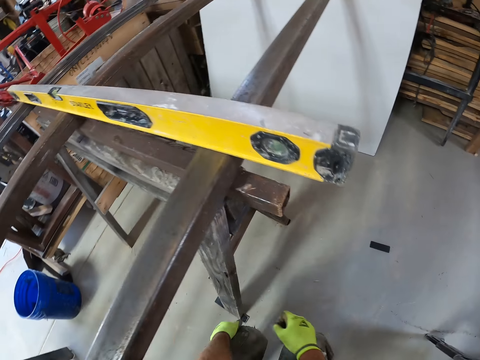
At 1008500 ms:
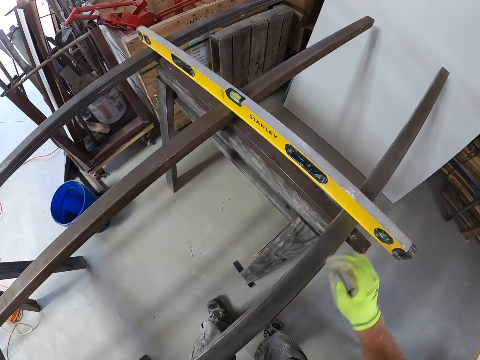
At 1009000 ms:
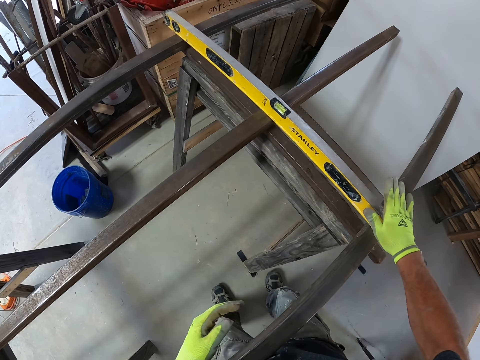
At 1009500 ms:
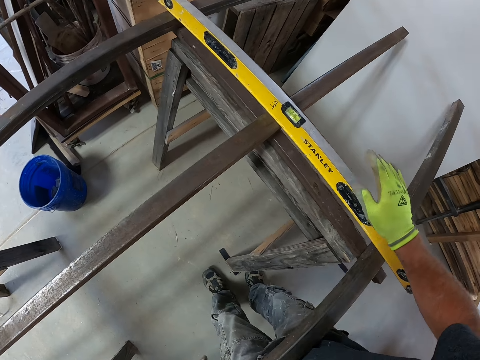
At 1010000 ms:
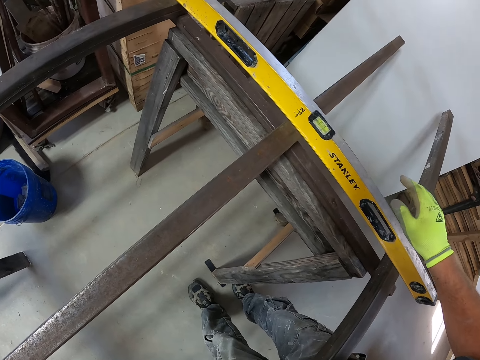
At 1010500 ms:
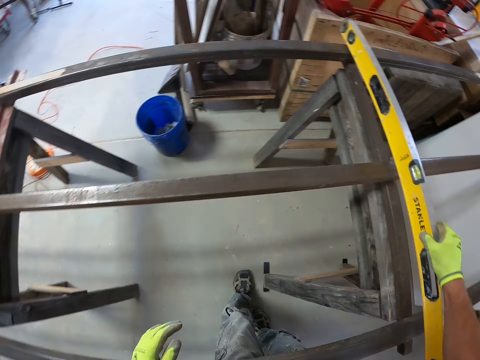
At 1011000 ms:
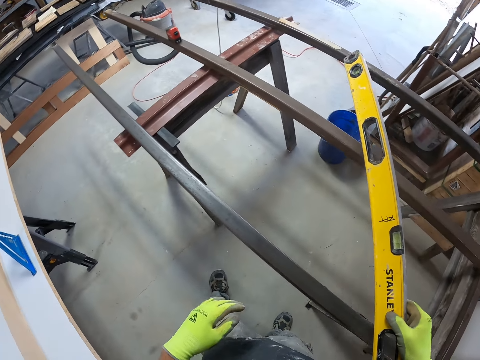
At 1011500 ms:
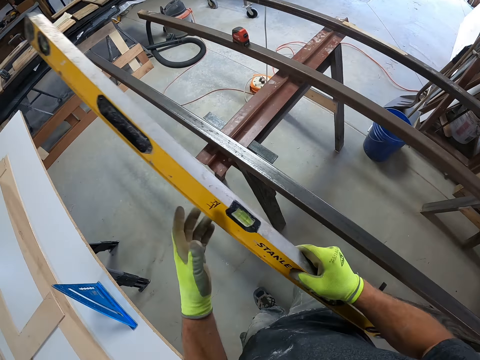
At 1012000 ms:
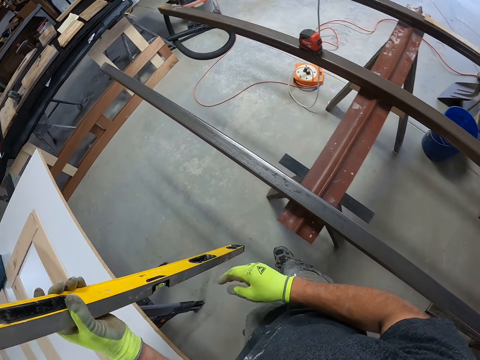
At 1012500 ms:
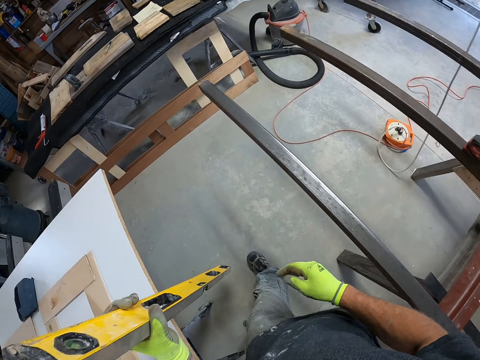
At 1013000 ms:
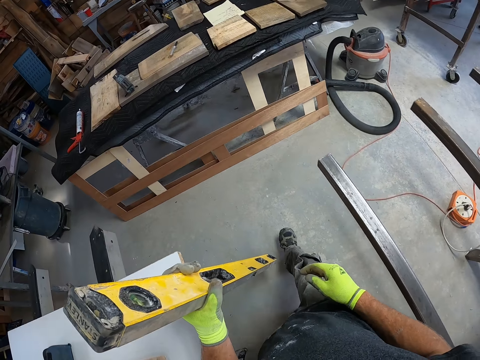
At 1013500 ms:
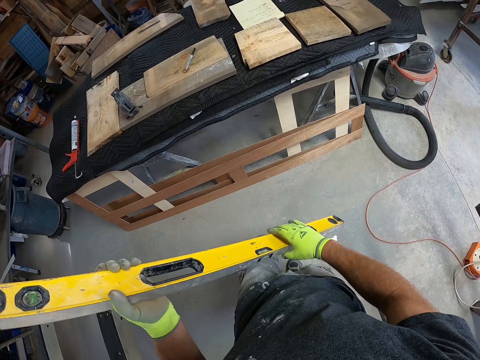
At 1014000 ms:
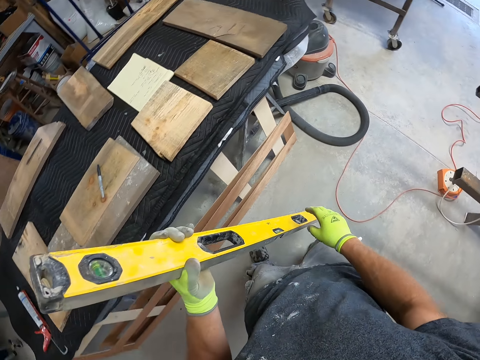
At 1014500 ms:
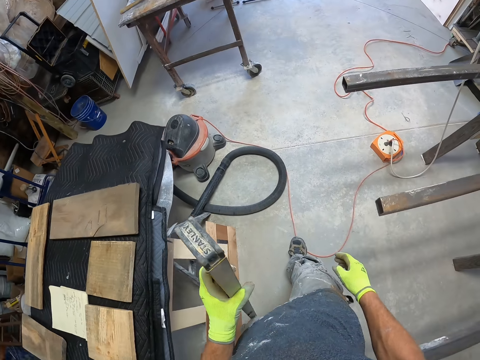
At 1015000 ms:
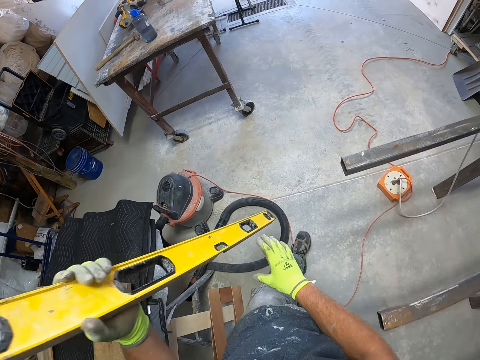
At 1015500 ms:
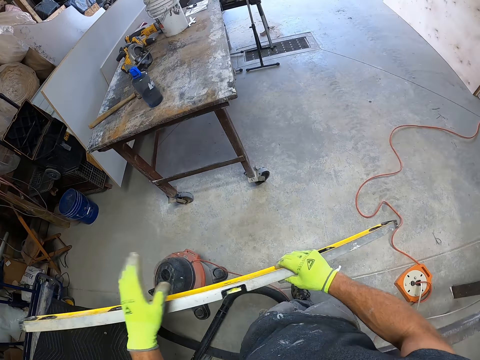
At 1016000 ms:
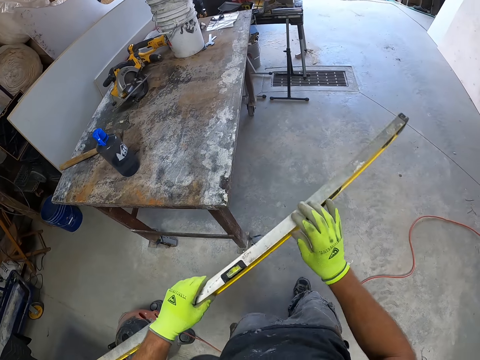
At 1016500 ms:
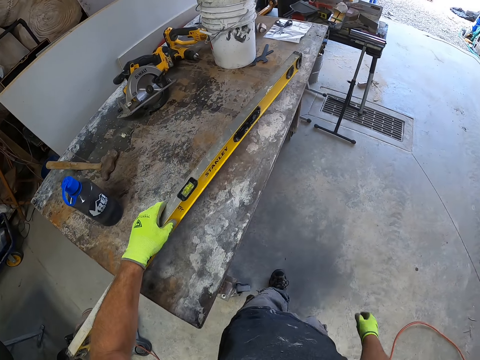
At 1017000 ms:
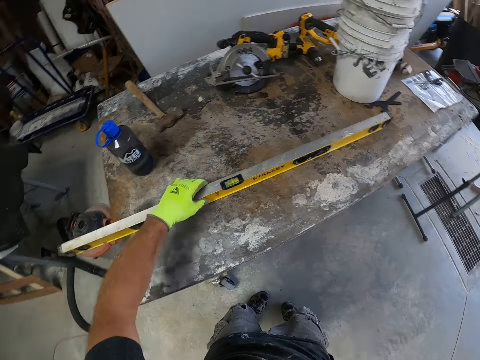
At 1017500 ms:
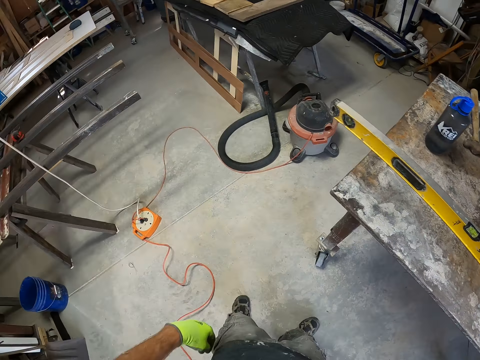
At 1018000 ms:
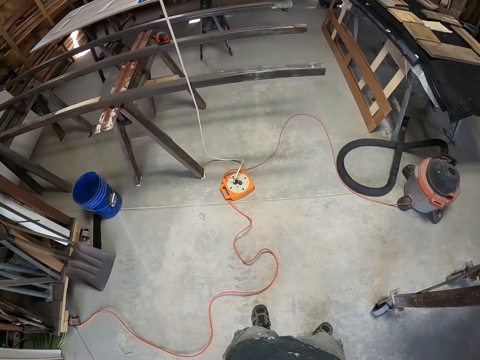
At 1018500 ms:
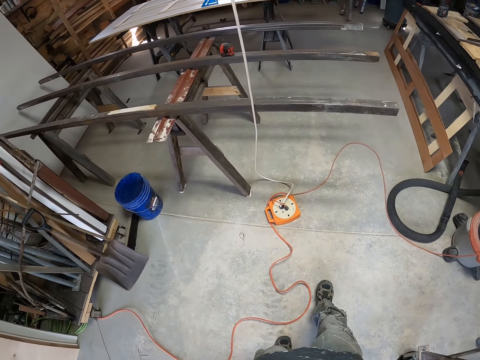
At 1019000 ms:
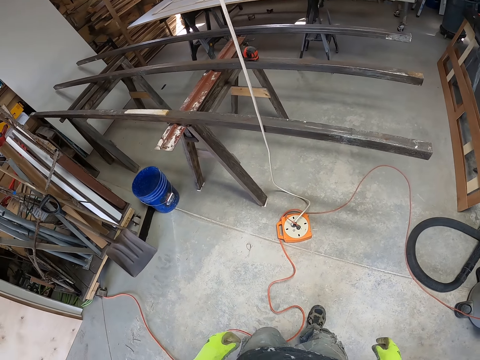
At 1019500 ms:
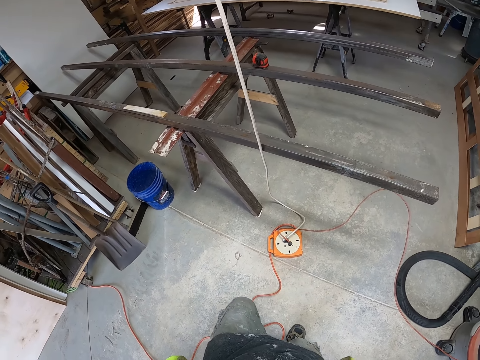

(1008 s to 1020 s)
The camera wearer picks up the level measurement tape from the iron. They drop the level measurement tape on the table.

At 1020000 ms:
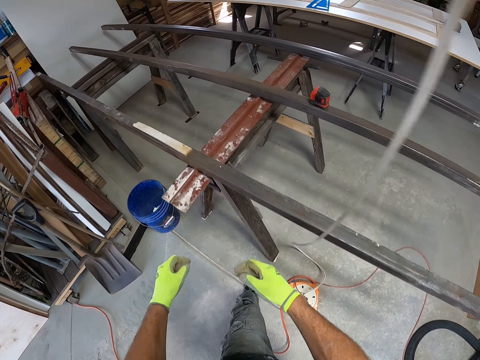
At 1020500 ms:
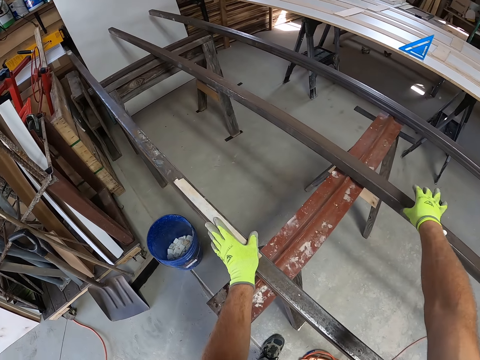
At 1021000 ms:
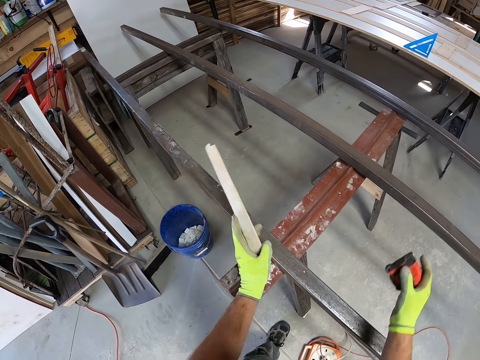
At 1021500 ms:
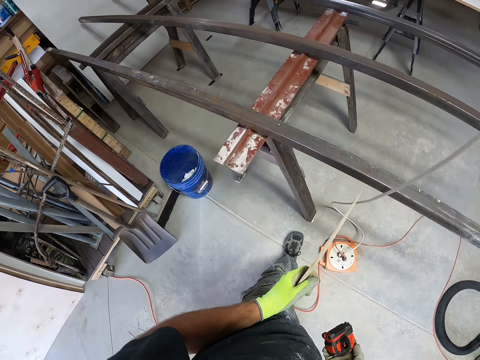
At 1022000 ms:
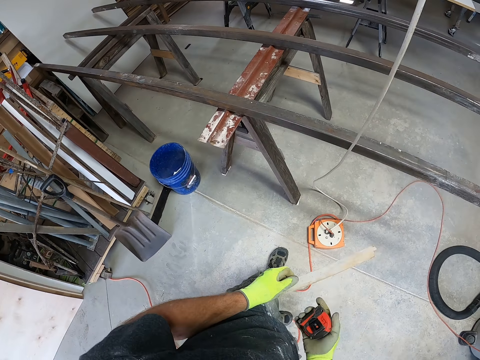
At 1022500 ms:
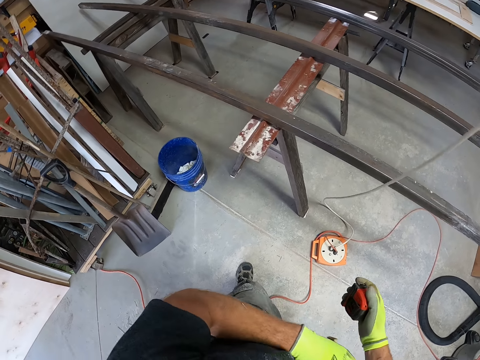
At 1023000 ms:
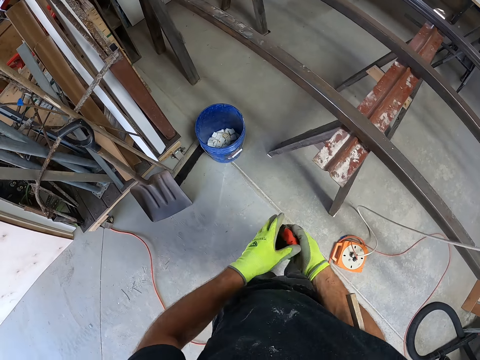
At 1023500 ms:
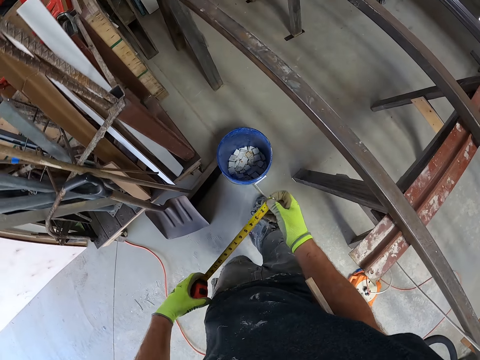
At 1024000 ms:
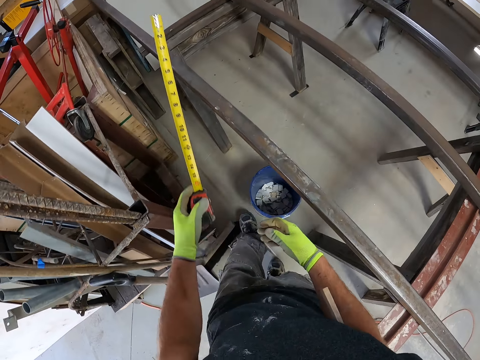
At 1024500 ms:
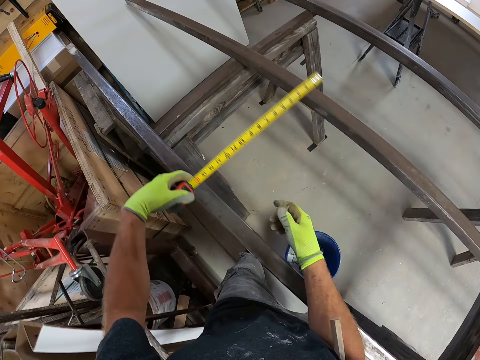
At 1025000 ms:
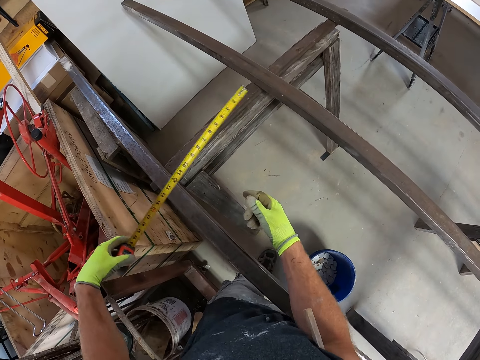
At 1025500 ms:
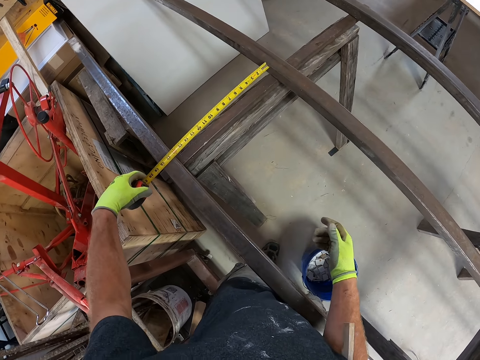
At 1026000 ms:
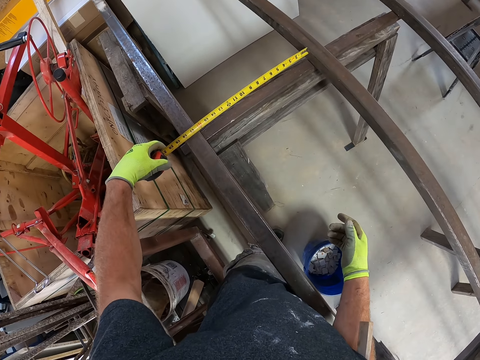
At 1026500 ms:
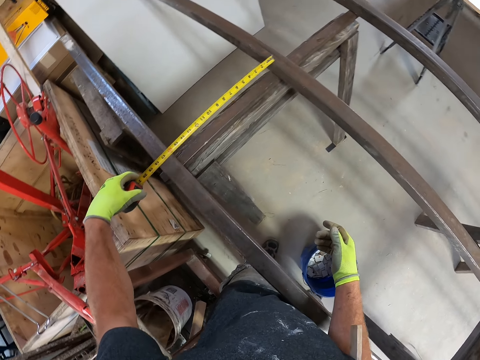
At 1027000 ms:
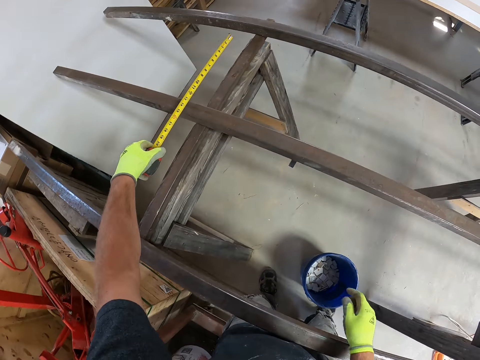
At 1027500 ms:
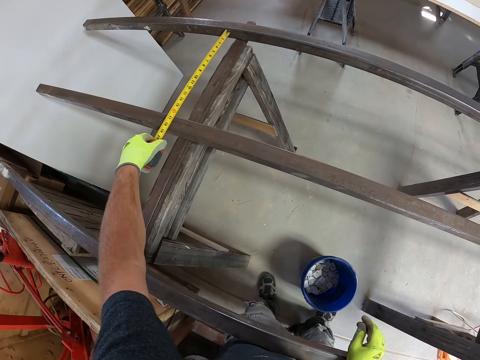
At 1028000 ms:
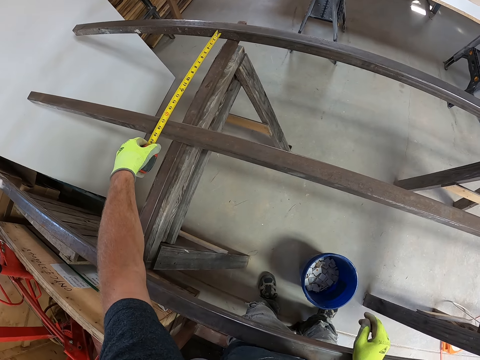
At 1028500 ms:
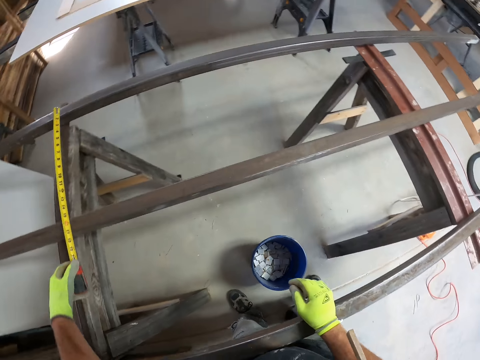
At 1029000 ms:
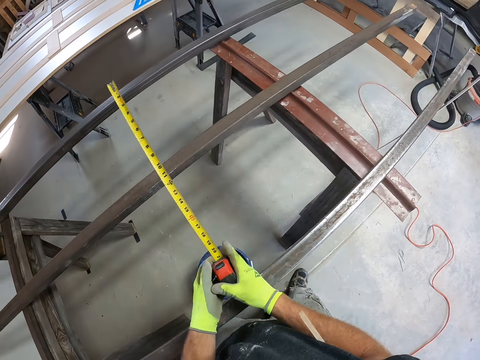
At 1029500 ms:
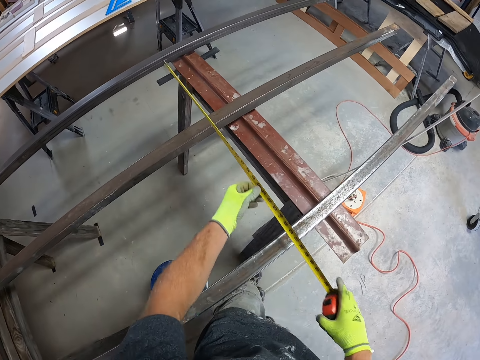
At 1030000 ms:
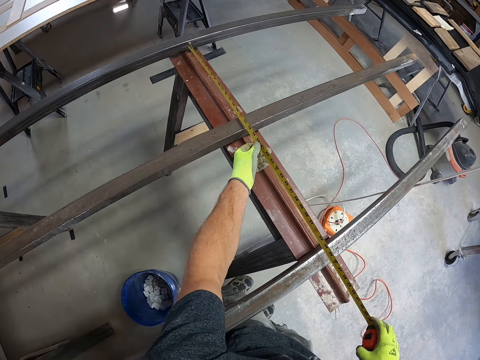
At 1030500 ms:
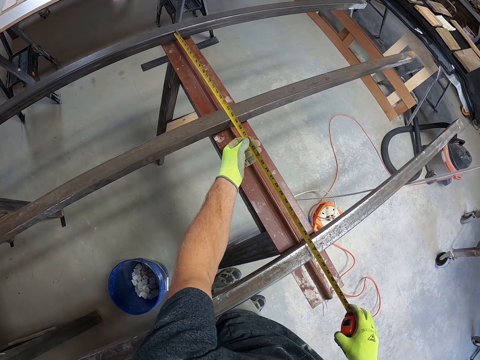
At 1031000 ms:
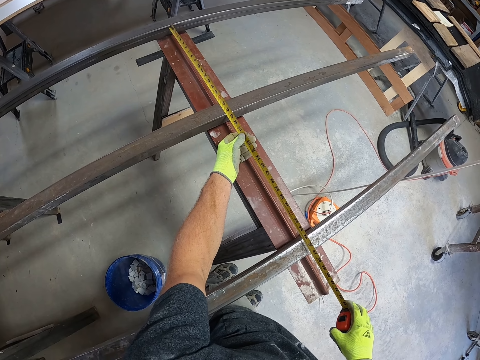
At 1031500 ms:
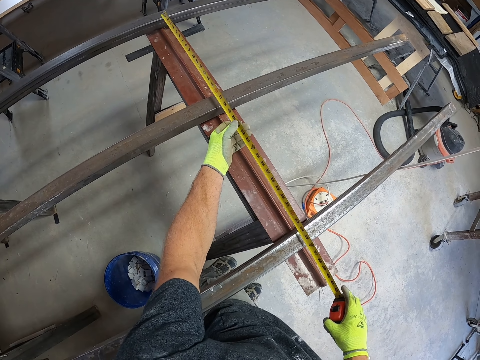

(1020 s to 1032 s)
The camera wearer picks up the measuring tape from the iron. He puts the piece of wood under his arm. He pushes the bucket with his hand. He measures the iron with the measuring tape.

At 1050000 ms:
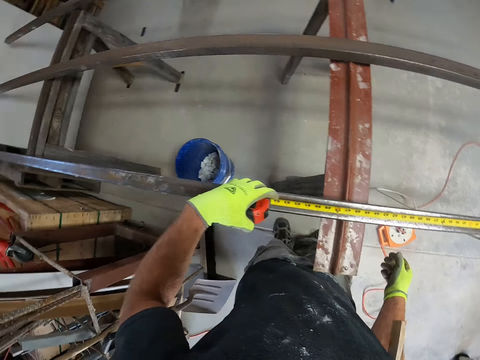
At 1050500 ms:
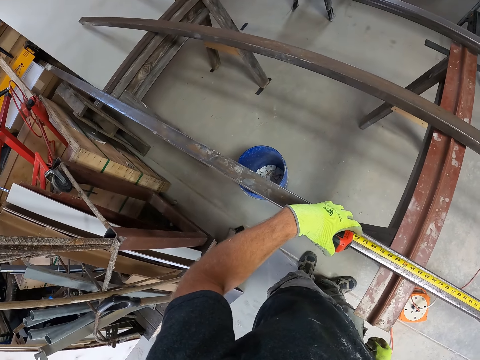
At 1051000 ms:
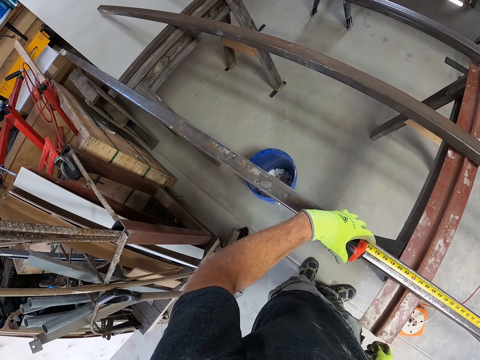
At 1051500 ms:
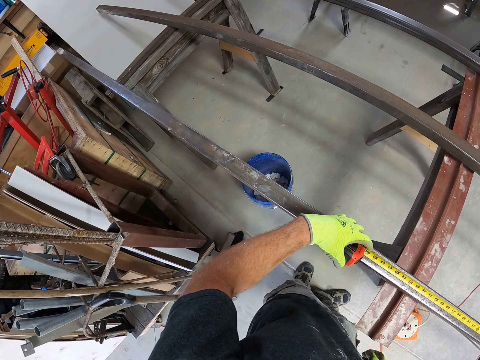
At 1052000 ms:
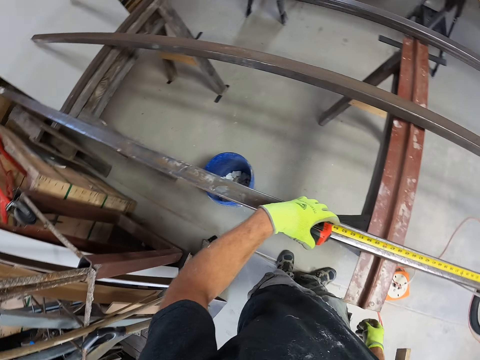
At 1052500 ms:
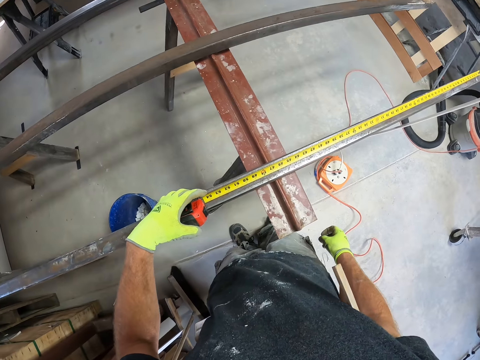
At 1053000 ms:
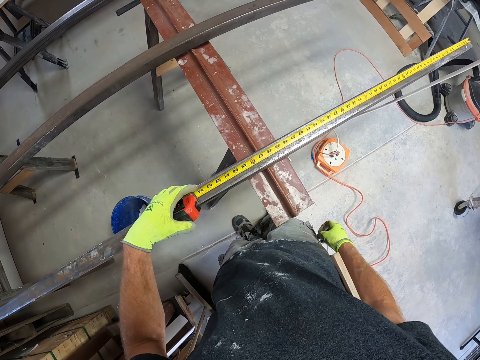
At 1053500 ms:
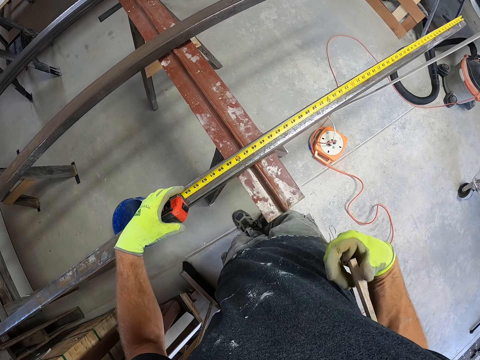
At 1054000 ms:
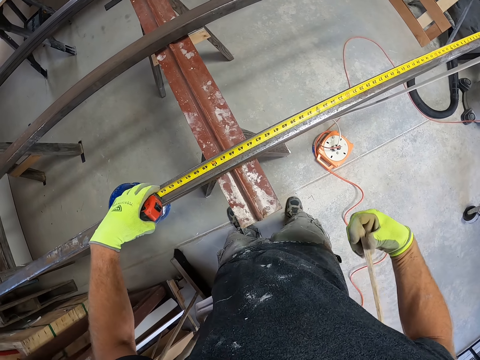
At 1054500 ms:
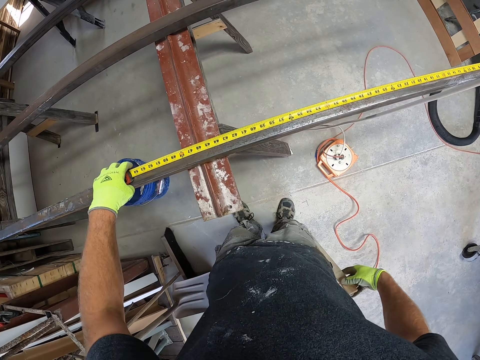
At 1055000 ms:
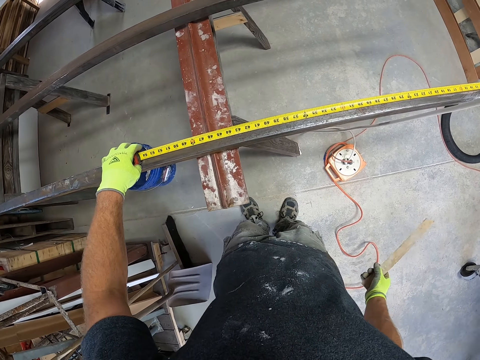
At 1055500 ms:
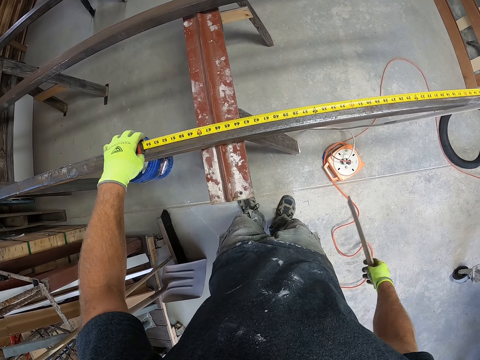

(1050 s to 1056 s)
The camera wearer looks around the workshop. They take the piece of wood.
